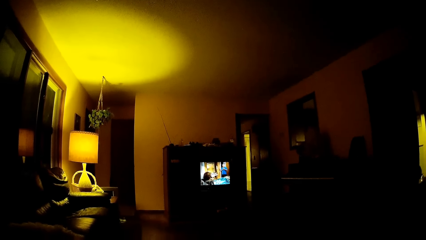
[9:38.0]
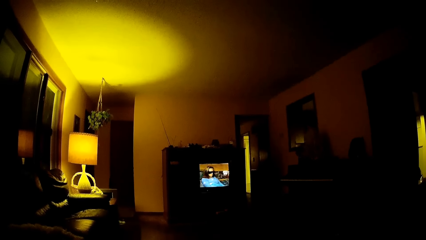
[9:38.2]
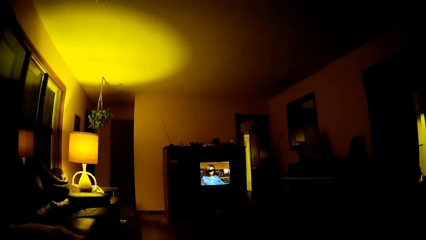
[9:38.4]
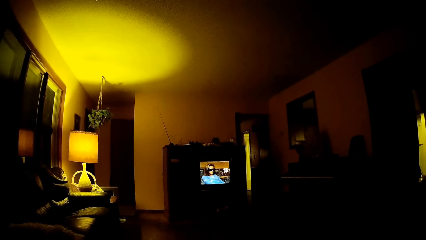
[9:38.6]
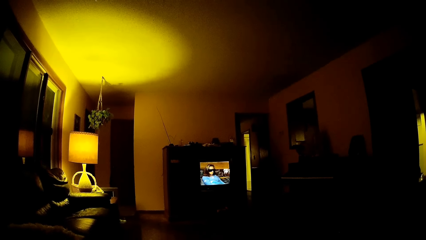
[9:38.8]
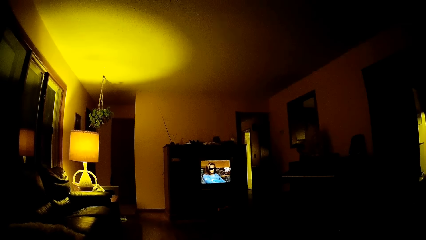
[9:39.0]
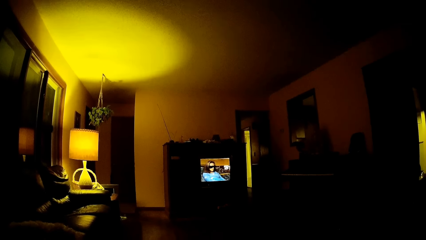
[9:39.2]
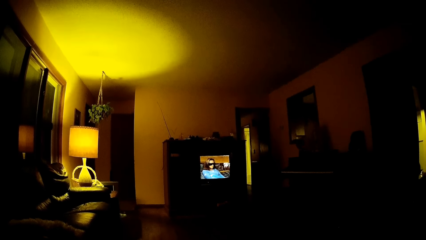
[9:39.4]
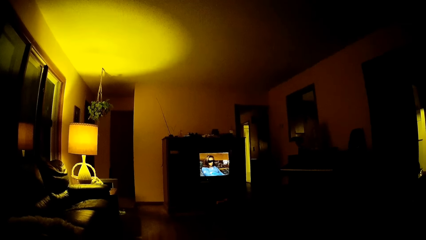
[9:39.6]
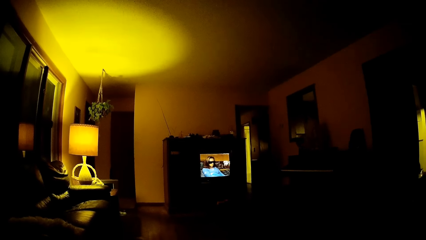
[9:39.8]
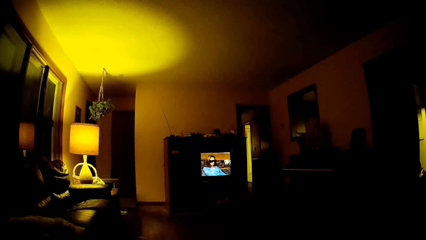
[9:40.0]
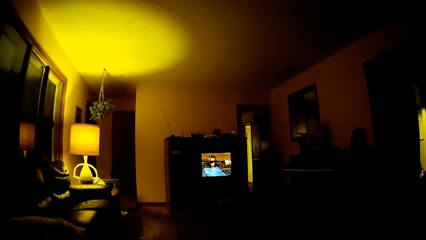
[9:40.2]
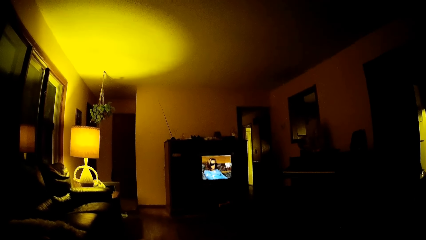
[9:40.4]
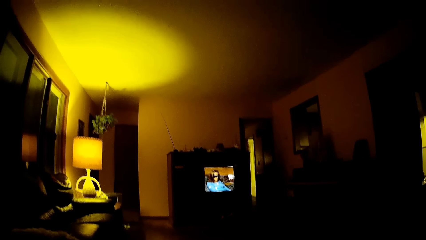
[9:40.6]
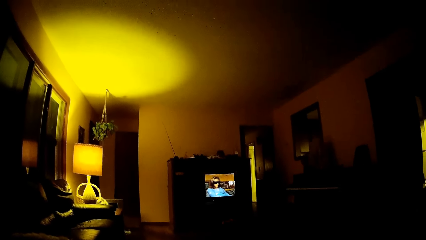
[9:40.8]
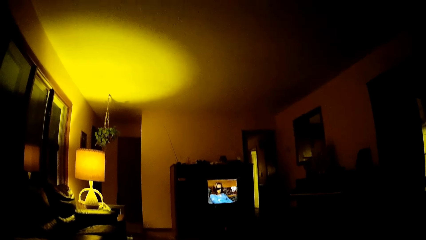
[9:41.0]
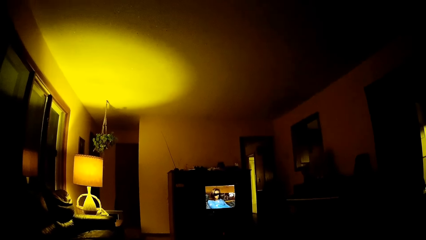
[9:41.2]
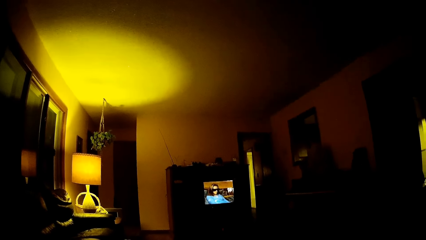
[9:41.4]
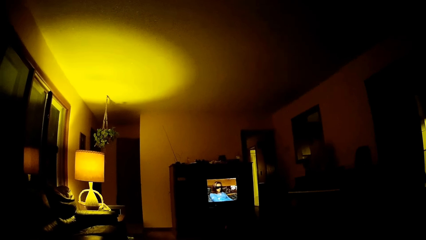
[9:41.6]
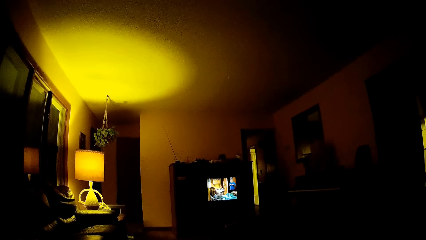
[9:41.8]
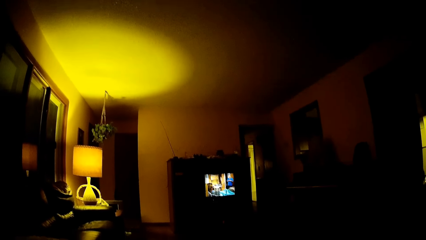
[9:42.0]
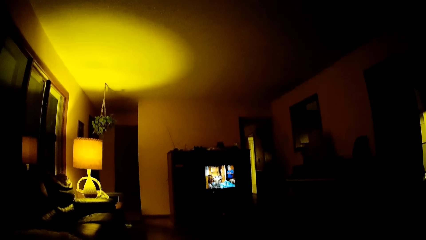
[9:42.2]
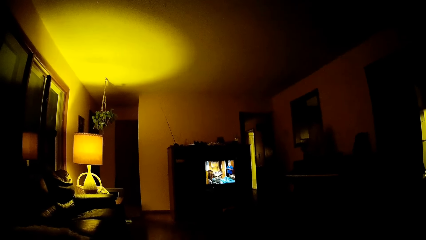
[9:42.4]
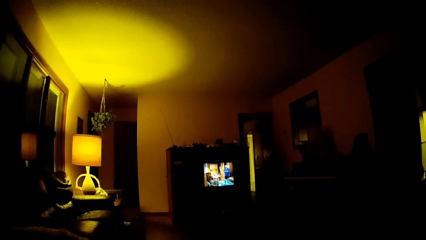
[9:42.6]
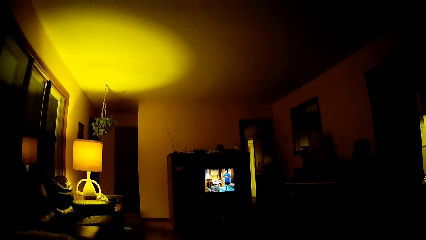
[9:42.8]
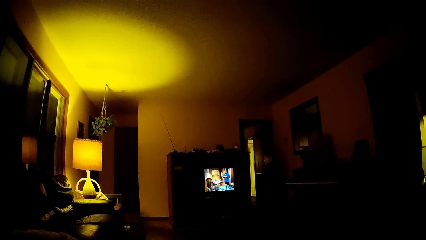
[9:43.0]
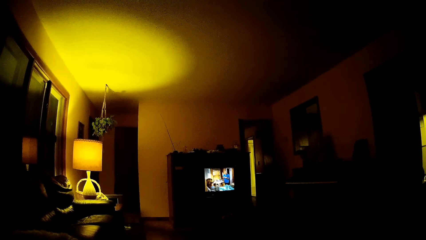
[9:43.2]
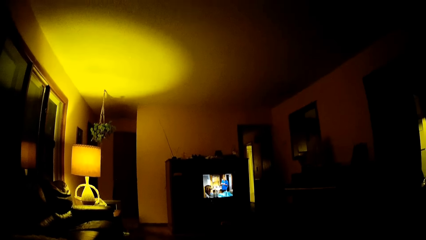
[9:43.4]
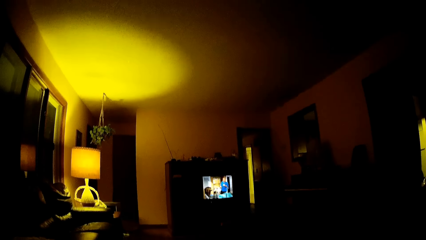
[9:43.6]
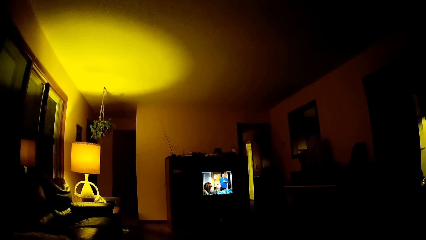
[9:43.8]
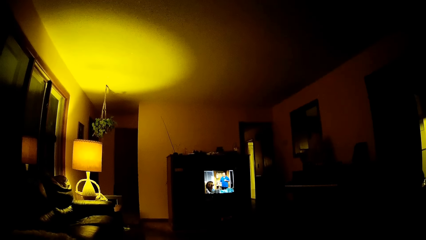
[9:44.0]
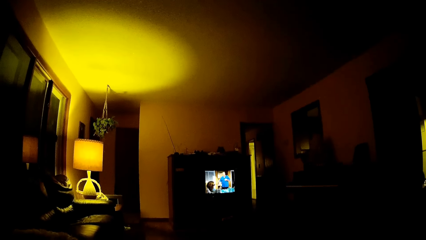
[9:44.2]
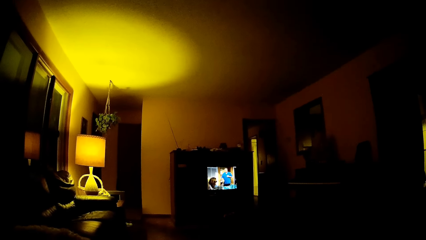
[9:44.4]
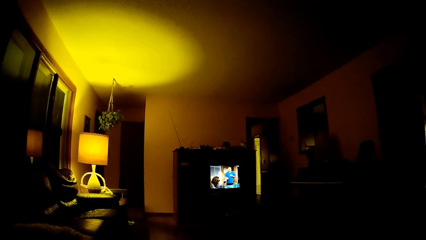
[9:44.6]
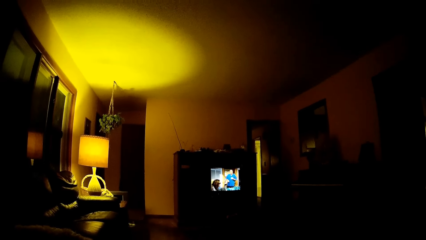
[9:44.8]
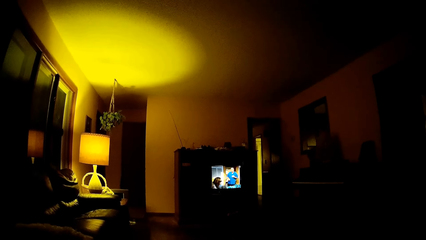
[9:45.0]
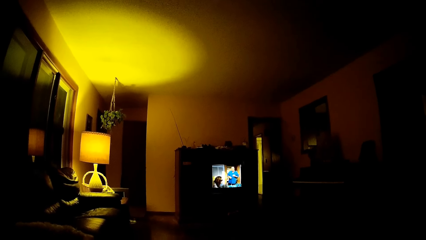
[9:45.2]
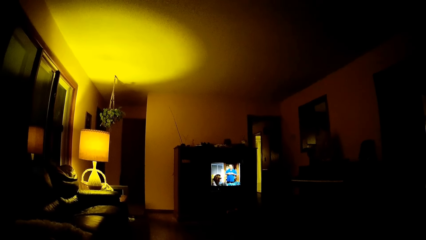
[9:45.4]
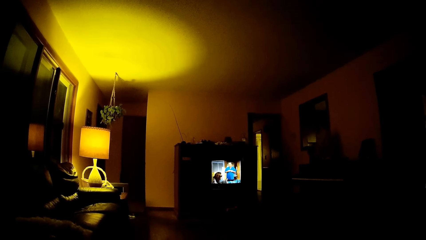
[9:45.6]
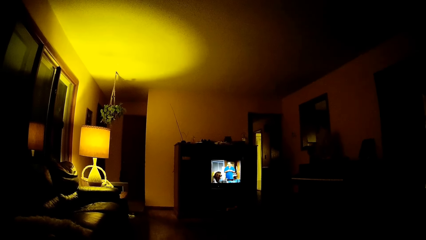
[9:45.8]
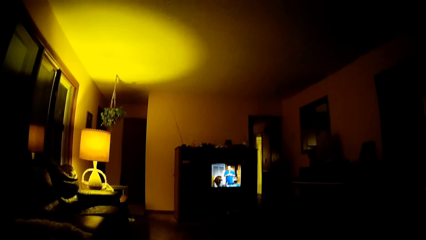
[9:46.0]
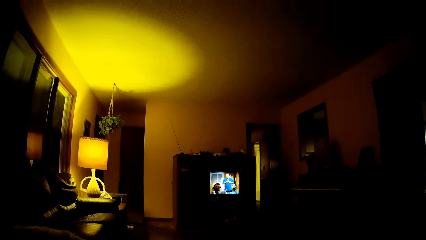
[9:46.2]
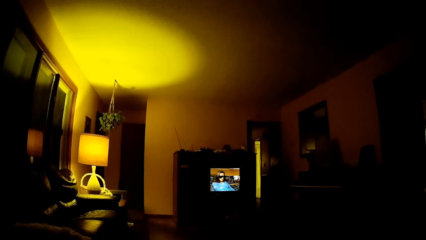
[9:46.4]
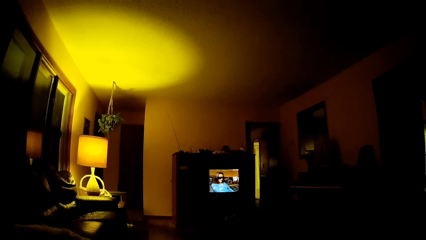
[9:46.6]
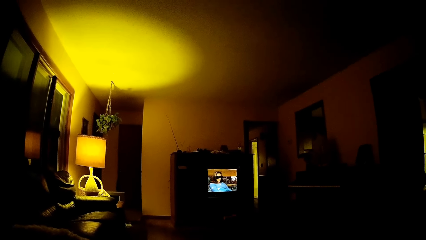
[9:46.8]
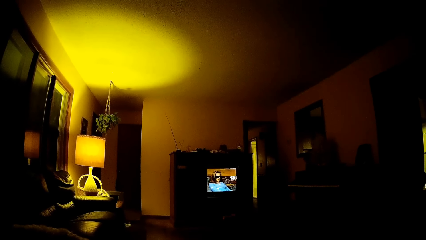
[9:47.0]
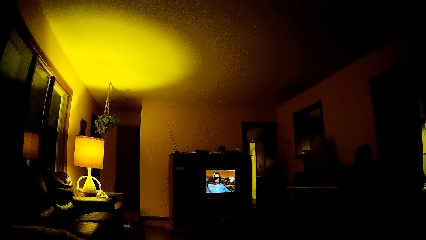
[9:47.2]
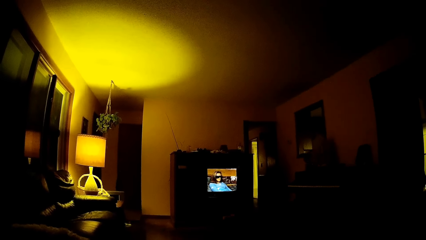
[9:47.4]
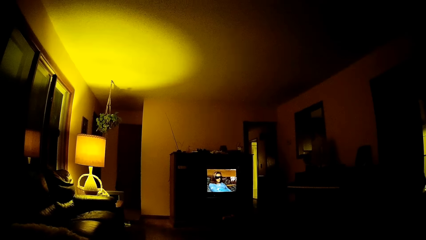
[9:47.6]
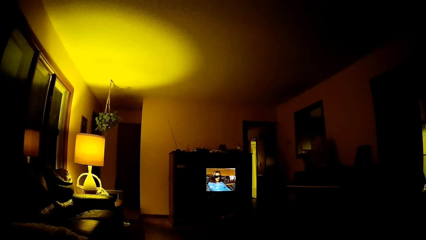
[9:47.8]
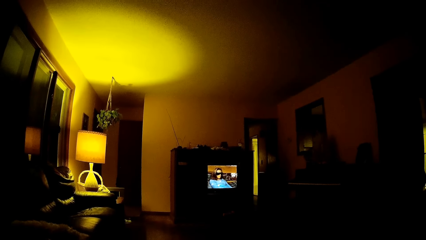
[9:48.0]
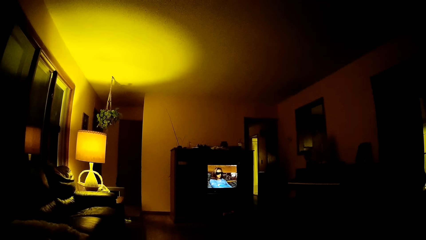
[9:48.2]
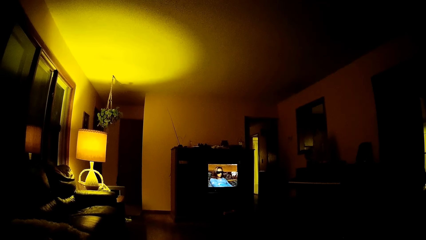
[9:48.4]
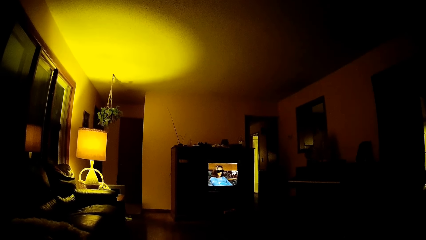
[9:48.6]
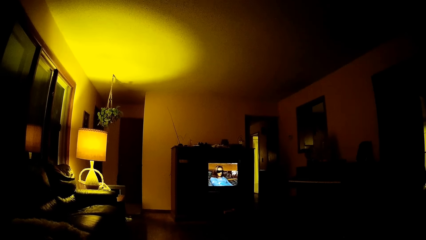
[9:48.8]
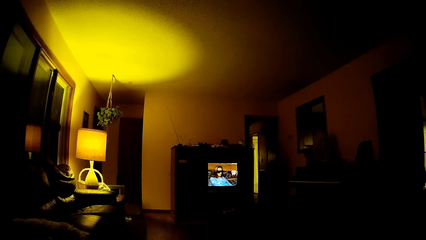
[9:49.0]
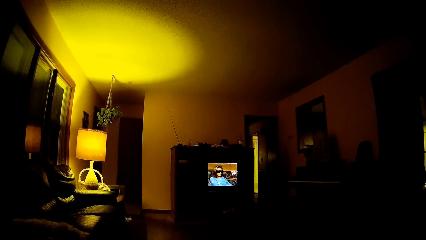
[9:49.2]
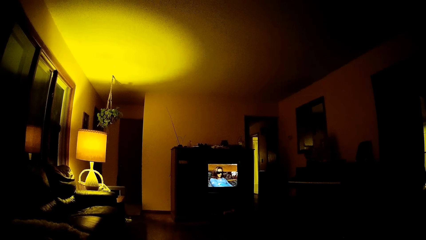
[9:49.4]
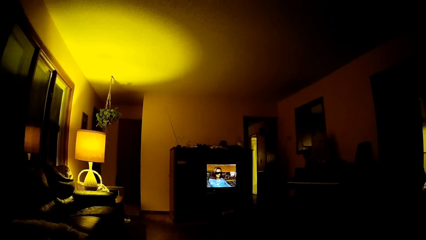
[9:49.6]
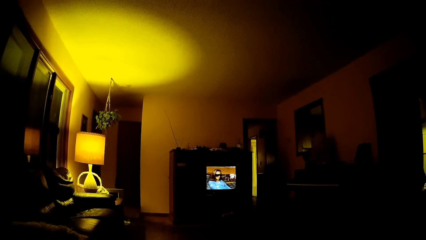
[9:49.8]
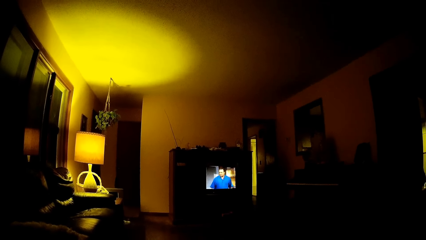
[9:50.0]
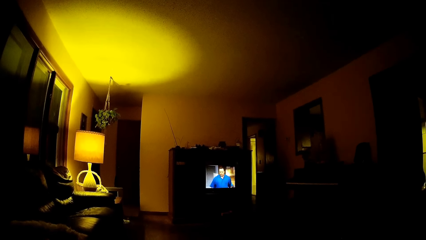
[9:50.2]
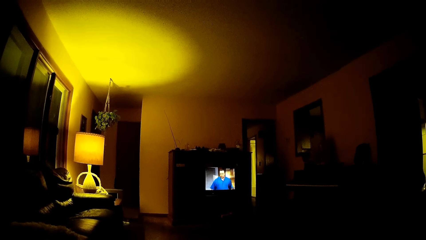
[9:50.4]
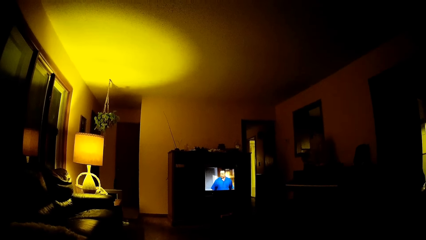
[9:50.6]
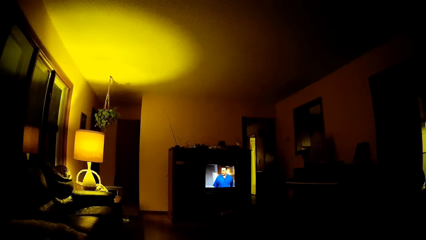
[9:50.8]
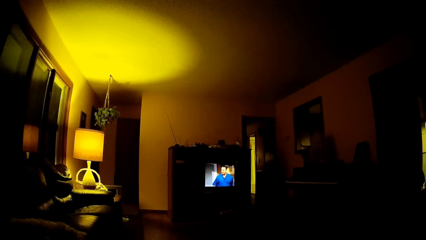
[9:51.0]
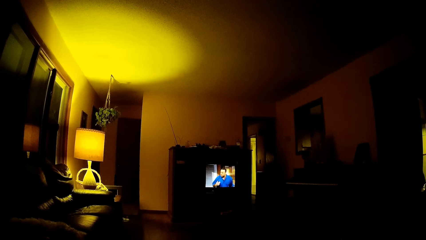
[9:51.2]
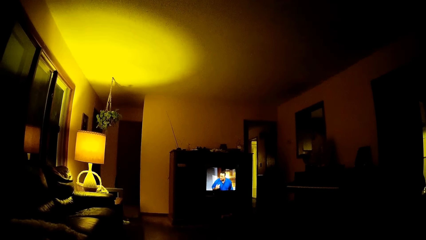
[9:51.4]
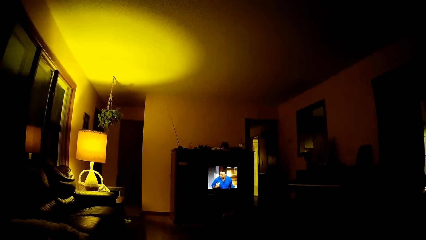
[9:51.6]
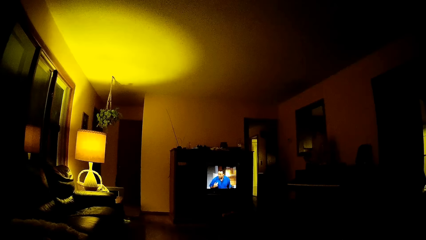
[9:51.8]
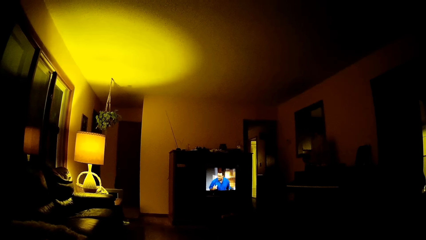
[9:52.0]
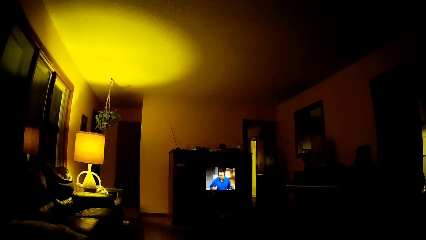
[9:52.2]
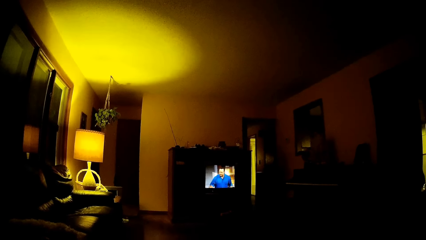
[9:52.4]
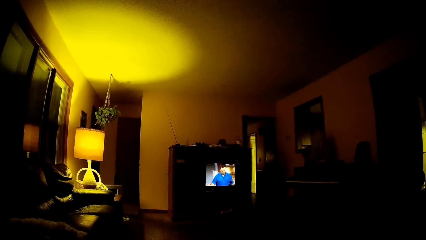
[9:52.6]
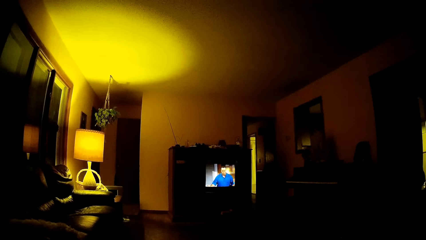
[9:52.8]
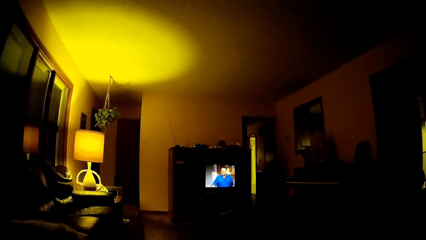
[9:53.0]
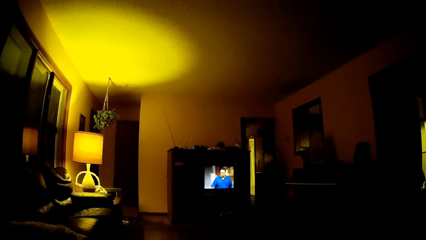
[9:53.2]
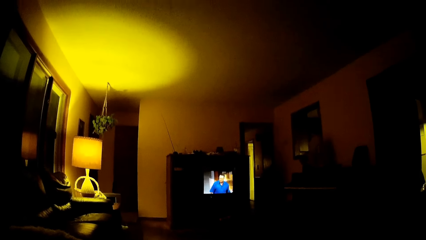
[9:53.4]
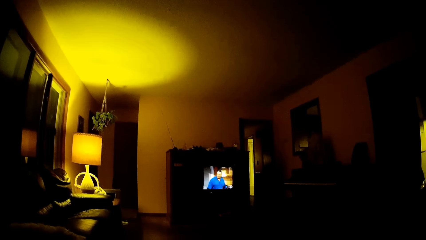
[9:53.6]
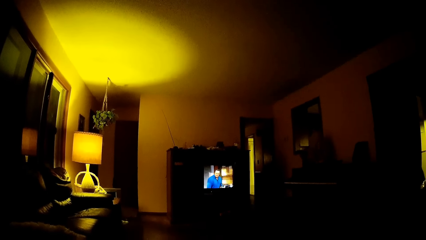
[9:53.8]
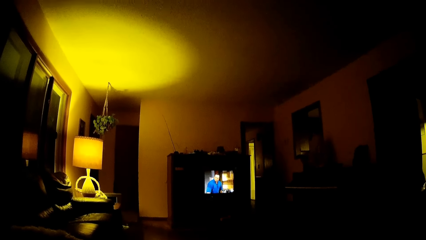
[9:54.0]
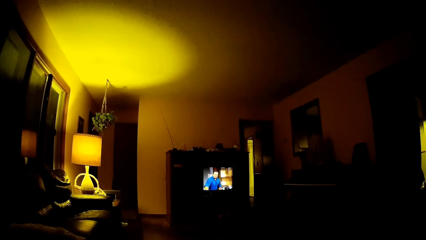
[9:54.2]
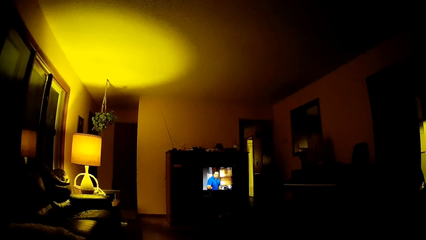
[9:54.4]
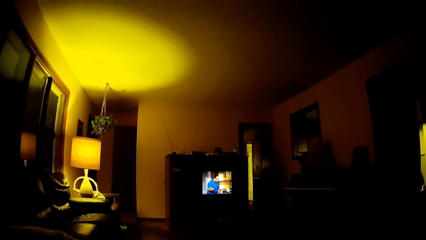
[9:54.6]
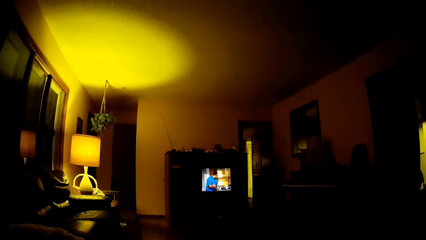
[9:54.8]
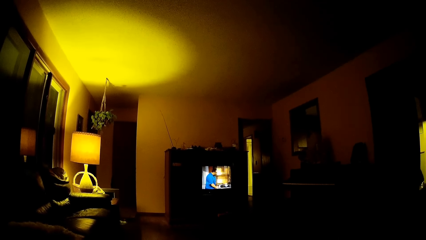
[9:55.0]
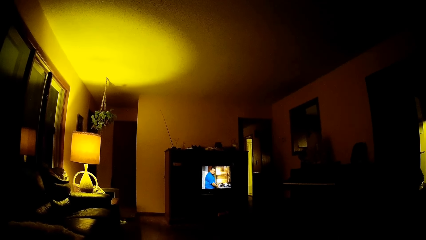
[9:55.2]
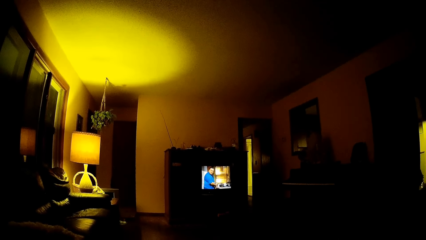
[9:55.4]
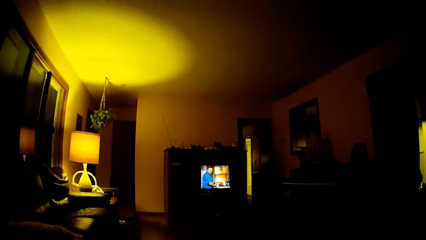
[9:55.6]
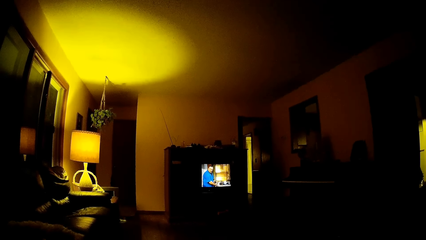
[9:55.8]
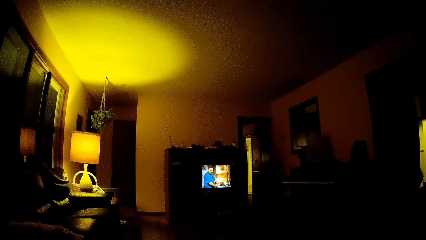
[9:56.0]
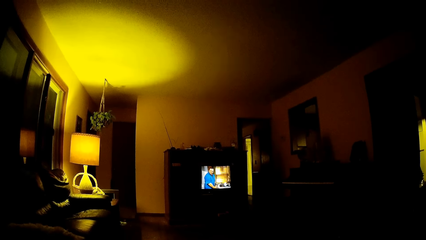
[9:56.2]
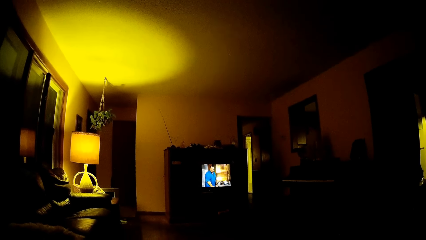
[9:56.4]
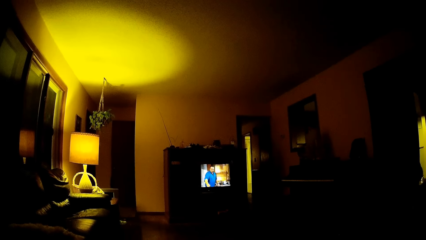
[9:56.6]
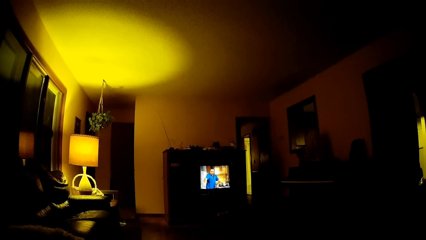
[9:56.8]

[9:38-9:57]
The camera wearer watches television. They watch television repeatedly.
